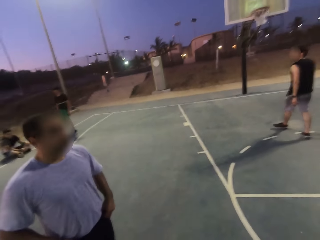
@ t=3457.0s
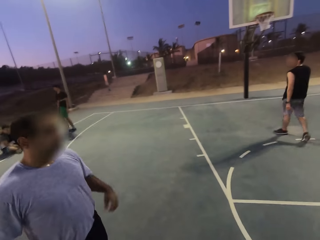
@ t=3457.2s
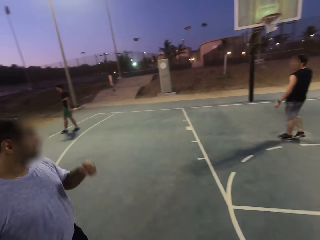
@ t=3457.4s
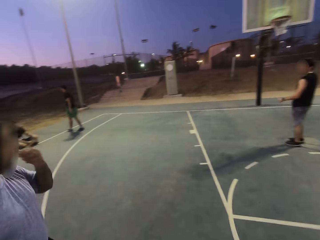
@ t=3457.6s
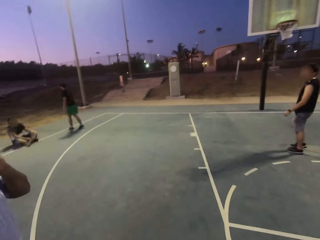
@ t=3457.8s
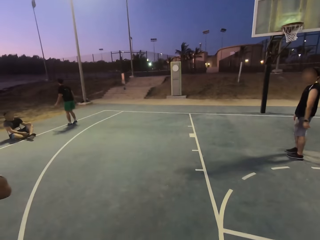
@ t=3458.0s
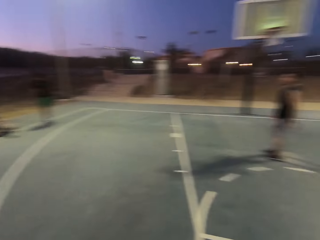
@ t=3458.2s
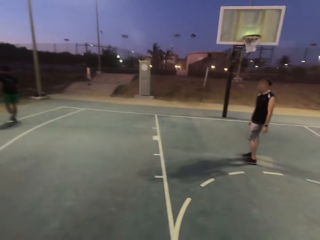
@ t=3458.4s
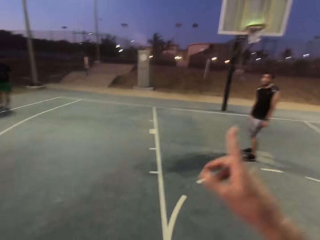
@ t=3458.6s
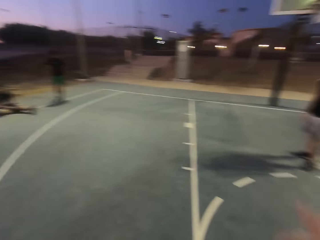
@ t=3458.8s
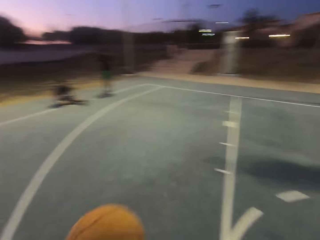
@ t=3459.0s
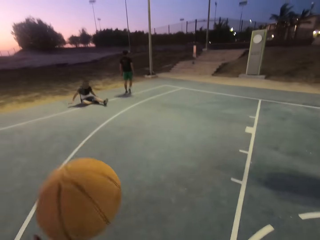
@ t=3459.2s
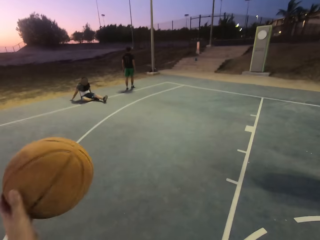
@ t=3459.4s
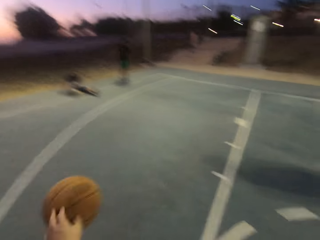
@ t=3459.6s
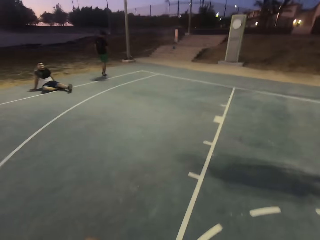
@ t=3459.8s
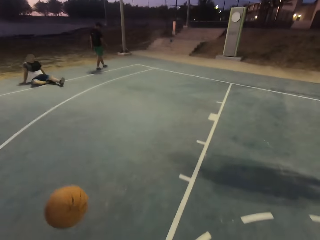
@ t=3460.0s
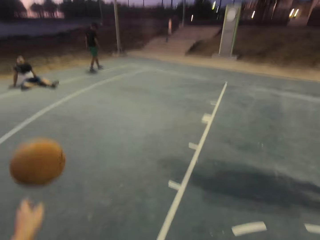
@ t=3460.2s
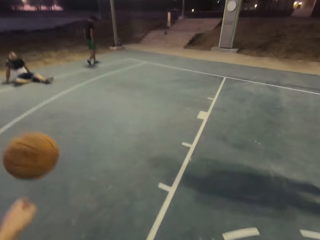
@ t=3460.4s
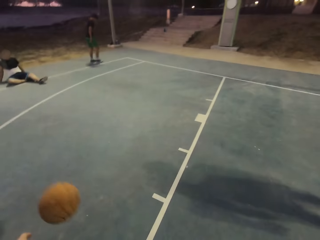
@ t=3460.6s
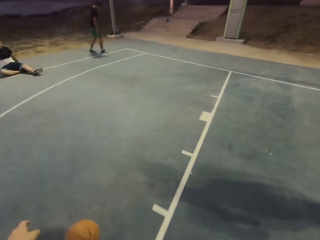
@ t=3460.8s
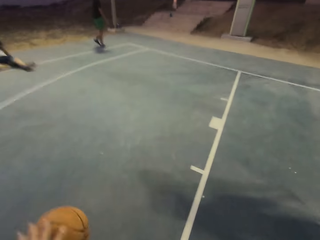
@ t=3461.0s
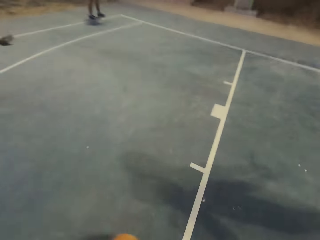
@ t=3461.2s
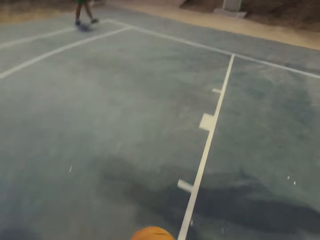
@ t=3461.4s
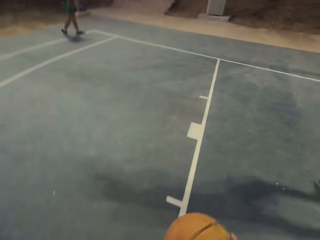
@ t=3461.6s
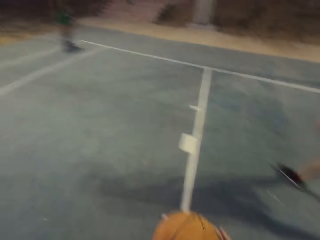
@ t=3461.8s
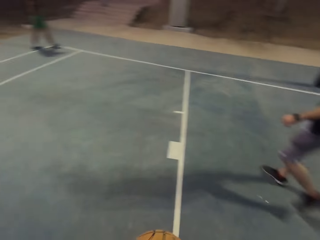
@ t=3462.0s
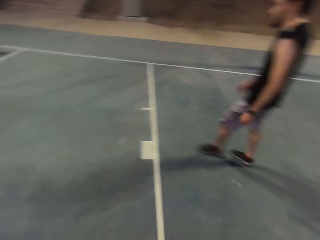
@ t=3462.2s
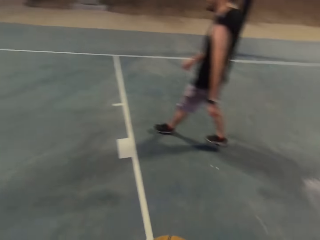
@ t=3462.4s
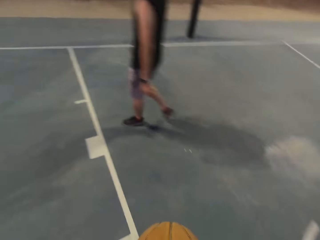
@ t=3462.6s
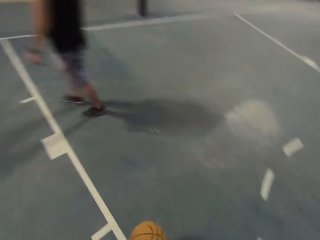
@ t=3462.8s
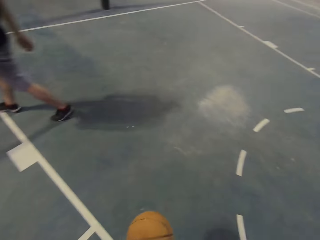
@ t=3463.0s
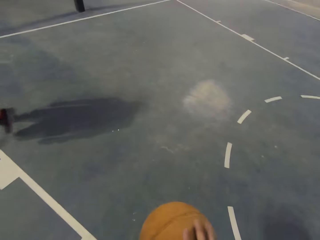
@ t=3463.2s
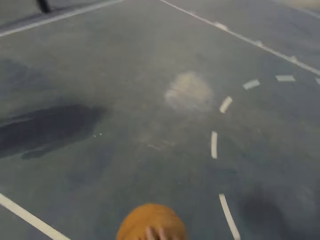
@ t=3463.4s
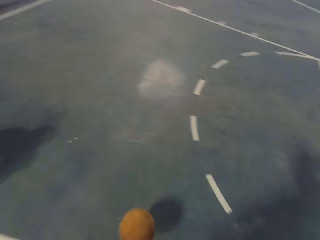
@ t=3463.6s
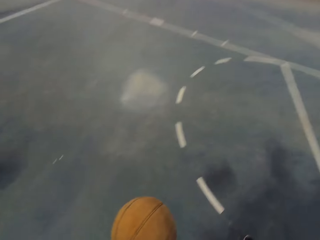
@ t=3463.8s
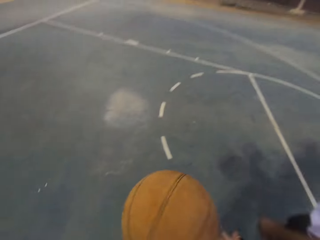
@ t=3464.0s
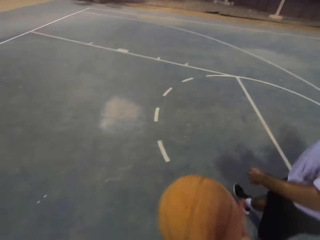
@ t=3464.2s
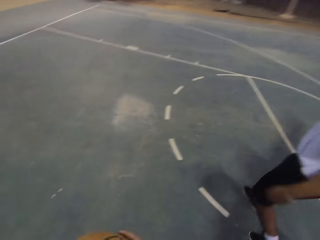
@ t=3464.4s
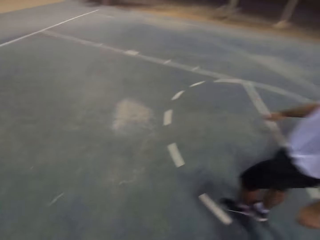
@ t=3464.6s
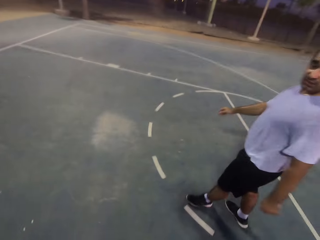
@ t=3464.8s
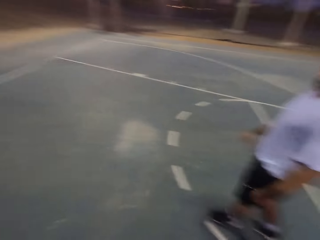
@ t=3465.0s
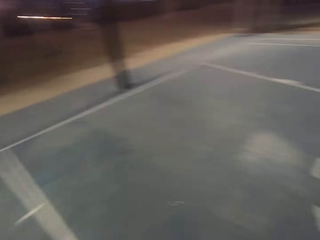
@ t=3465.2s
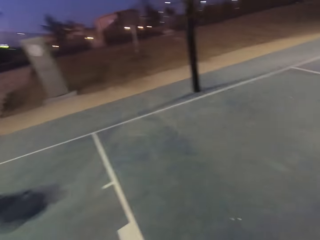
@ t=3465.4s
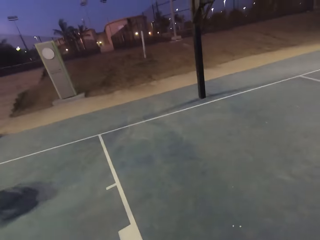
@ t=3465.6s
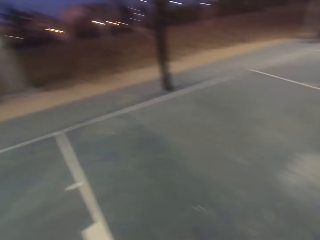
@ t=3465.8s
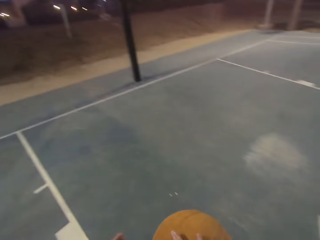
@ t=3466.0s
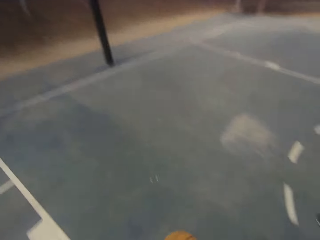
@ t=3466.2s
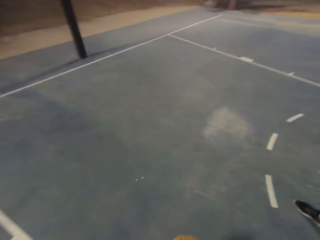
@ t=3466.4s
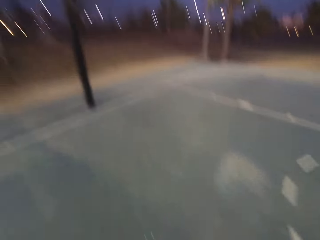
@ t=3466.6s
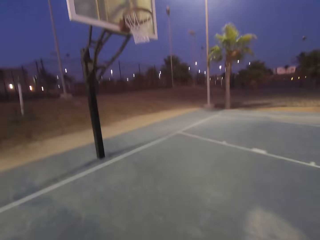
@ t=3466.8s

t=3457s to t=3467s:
The camera wearer dribbles the ball.

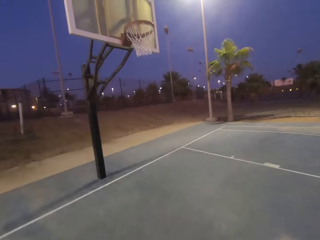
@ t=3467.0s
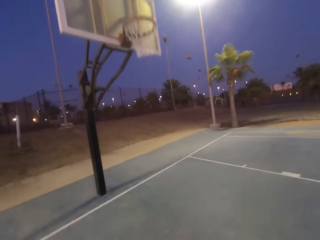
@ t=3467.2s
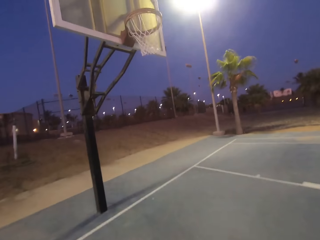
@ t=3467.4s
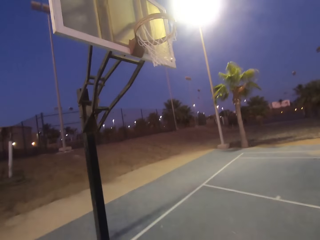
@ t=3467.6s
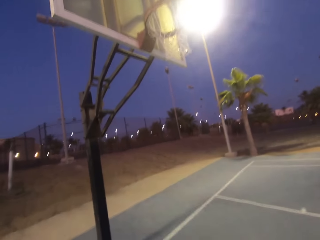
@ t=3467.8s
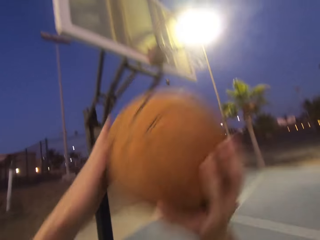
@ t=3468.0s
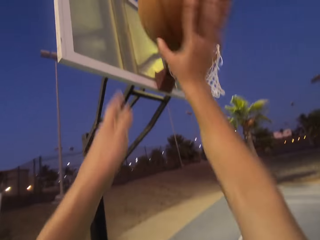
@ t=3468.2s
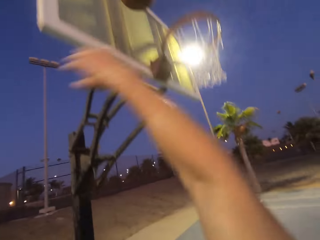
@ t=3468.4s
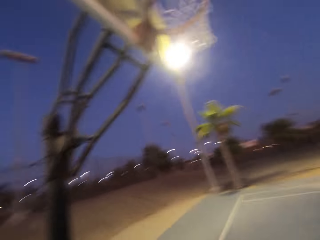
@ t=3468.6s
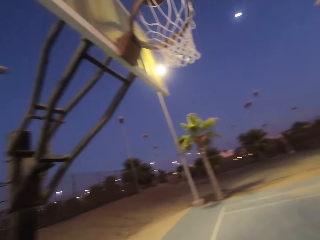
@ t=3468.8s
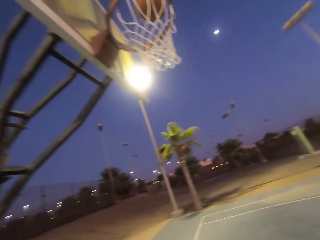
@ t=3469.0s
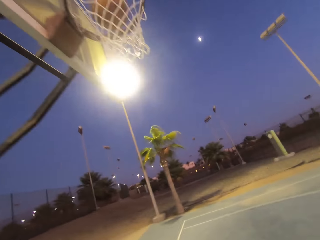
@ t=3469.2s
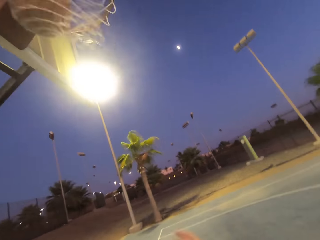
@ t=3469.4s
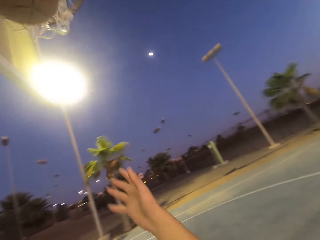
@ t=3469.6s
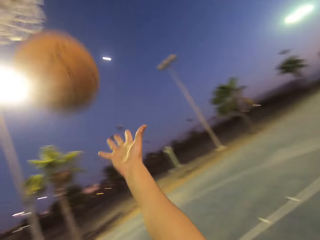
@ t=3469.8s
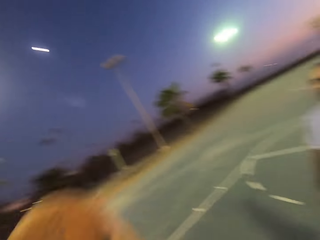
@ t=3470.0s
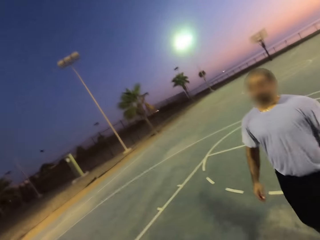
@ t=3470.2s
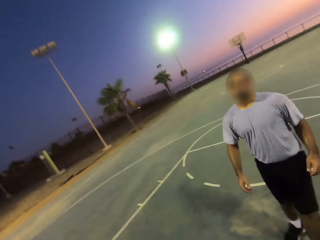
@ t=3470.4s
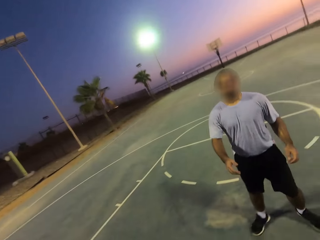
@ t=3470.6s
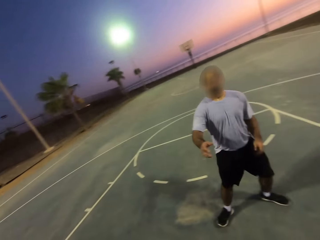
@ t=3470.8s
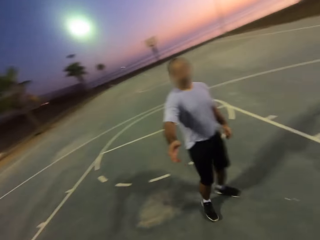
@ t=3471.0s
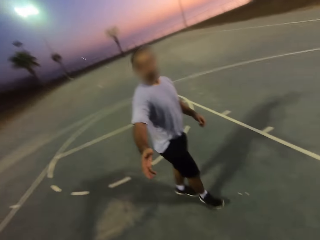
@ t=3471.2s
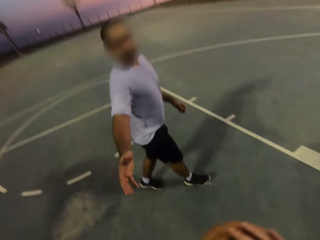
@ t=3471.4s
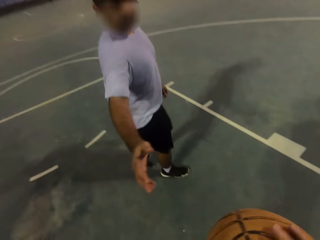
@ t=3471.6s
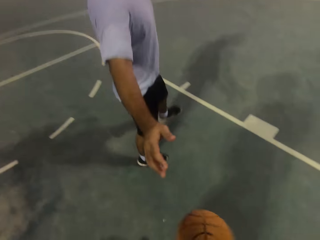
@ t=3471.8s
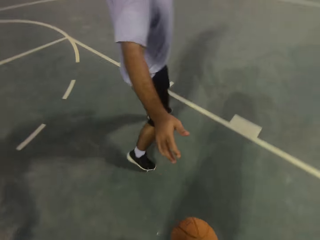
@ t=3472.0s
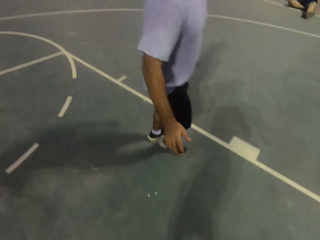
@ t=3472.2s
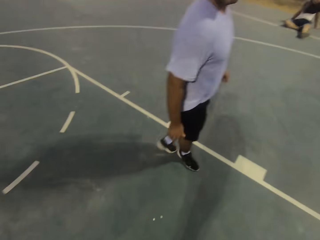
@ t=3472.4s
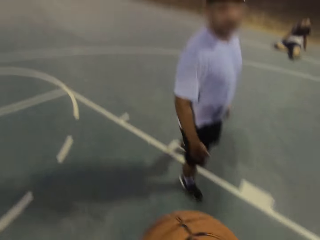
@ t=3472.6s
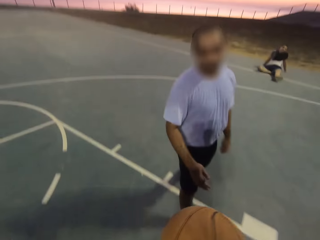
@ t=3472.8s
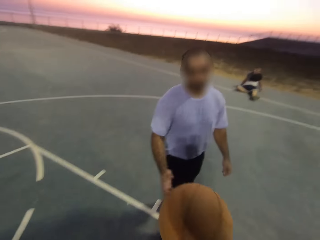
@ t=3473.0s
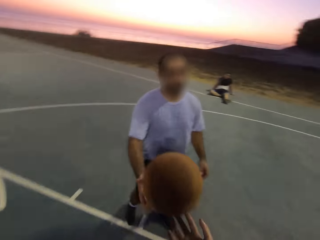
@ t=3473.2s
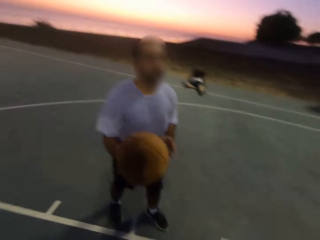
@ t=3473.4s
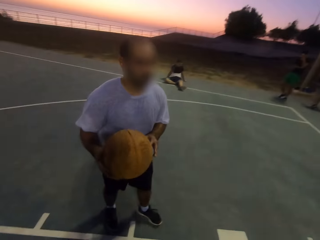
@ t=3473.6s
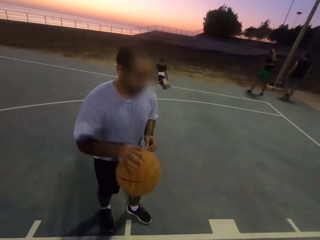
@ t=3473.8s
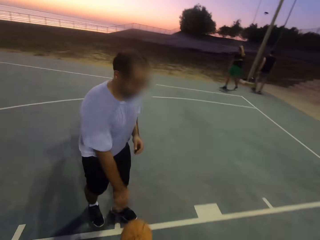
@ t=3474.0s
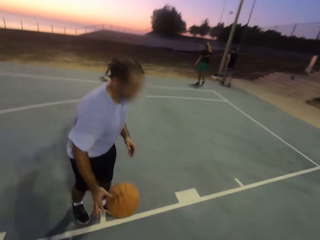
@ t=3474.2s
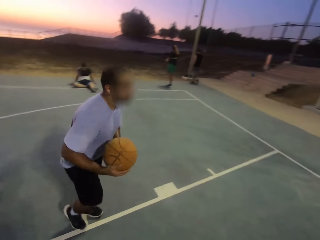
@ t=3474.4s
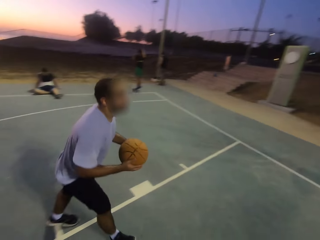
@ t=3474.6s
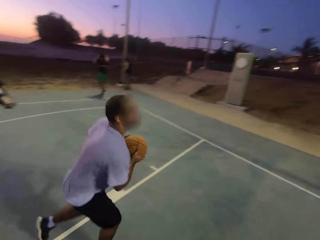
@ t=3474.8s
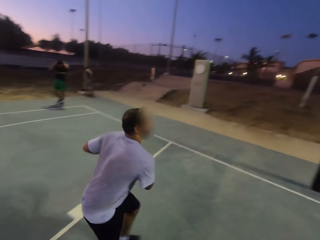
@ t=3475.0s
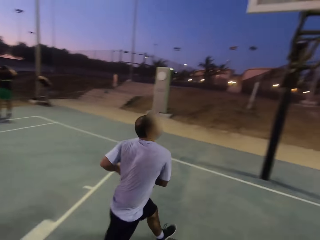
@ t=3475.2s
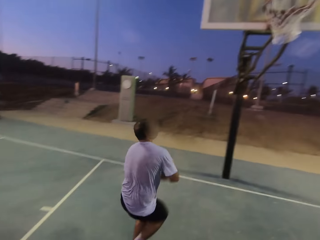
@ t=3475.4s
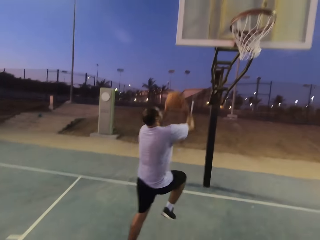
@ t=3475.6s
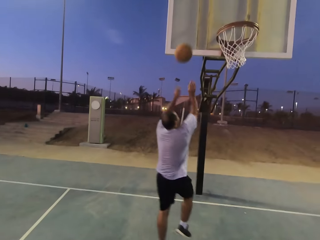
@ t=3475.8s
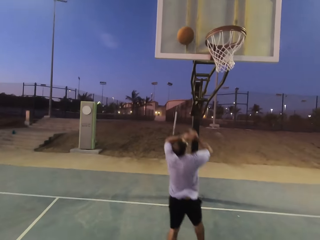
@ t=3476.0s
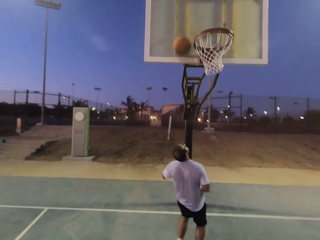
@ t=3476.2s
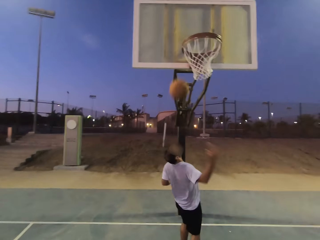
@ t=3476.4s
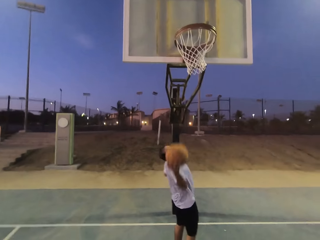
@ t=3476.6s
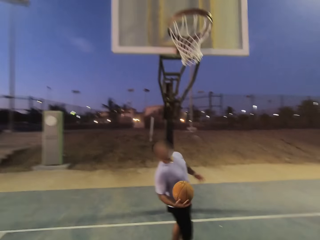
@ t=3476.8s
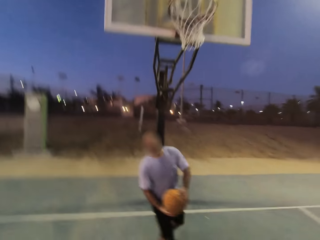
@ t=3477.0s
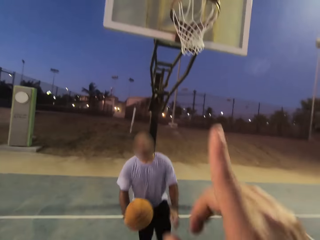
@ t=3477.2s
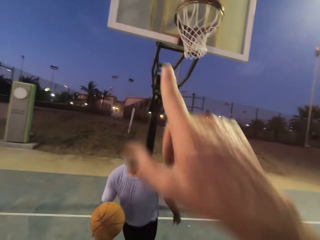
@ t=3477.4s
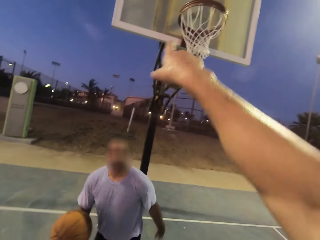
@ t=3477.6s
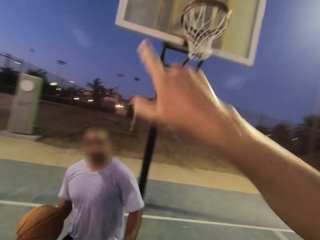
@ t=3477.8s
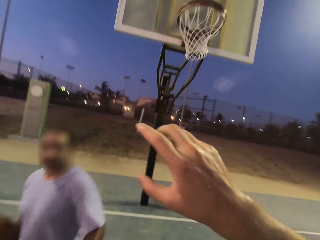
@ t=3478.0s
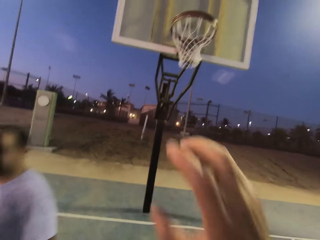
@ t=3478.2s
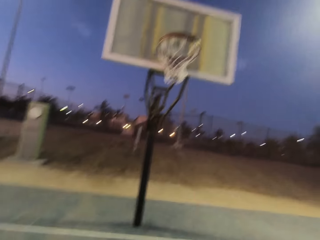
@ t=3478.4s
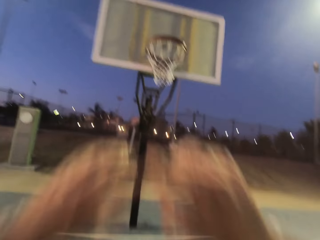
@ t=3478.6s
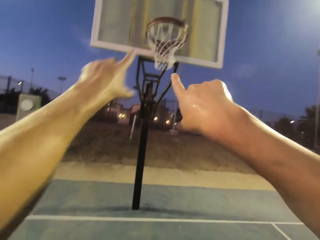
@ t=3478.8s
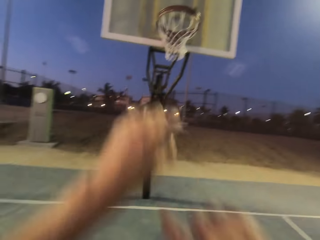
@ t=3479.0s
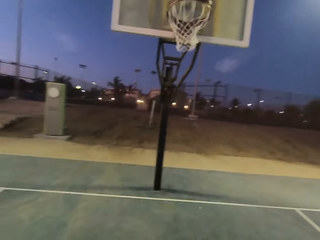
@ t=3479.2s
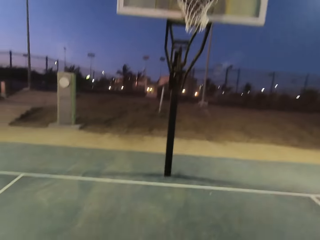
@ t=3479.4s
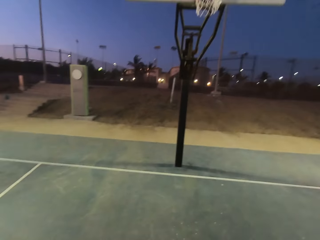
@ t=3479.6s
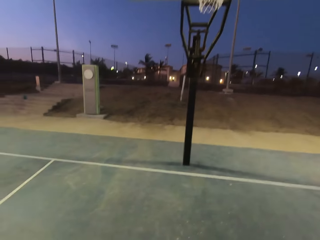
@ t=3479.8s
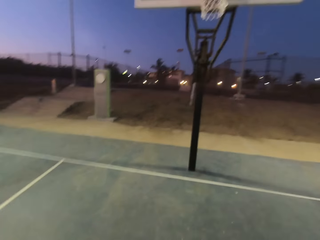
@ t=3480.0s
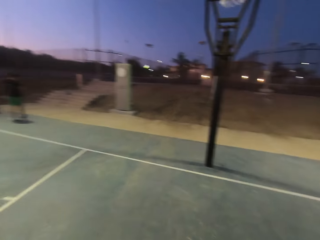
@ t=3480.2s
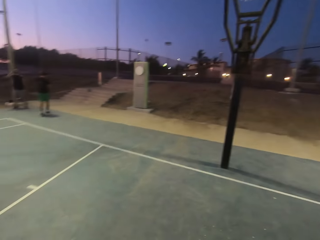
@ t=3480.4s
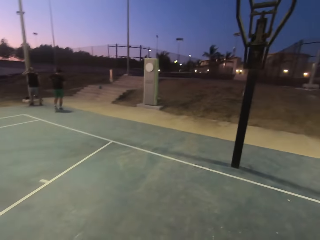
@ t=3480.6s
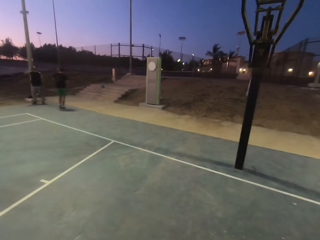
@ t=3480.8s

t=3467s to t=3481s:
The camera wearer throws the ball into the net. They pick up the ball. They dribble. They throw the ball to a man. The man dribbles the ball and throws the ball into the net. The man picks up the ball and holds the ball. The camera wearer points at the hoop. They explain something.
